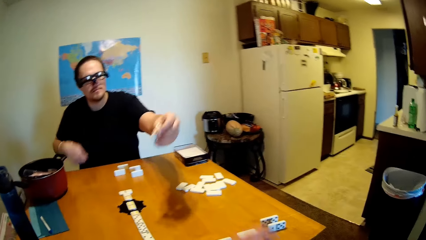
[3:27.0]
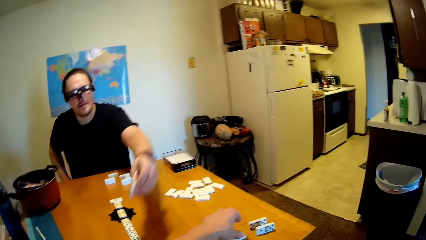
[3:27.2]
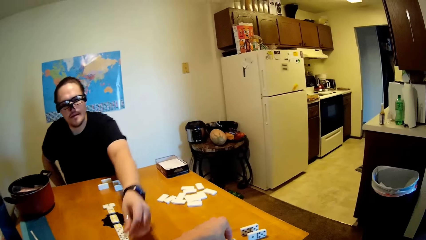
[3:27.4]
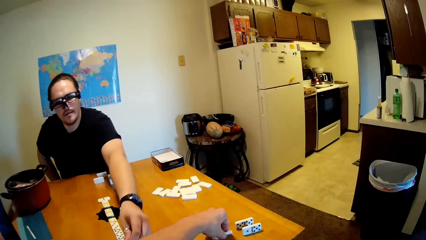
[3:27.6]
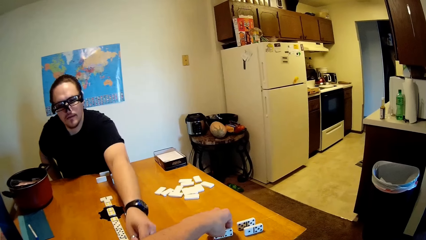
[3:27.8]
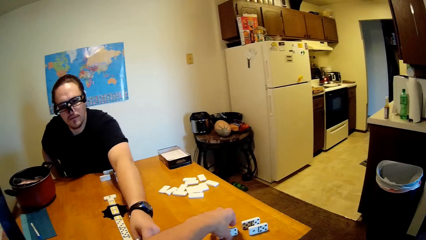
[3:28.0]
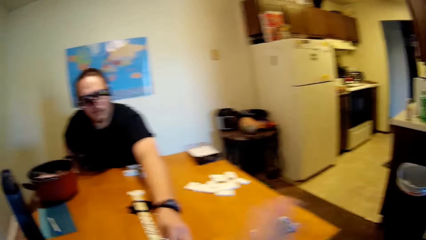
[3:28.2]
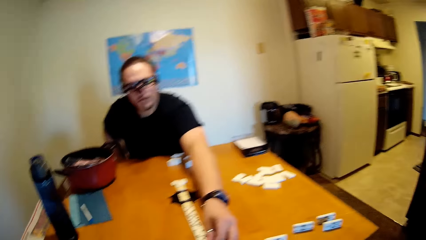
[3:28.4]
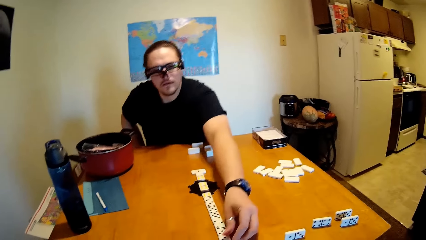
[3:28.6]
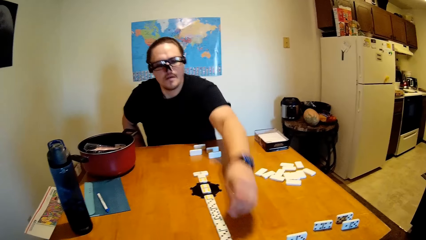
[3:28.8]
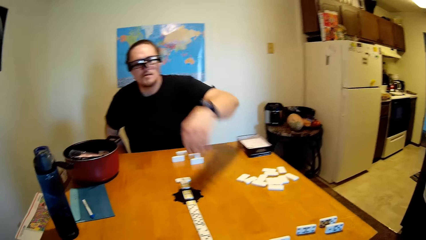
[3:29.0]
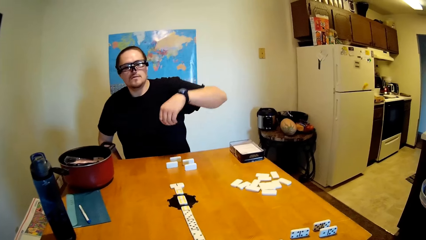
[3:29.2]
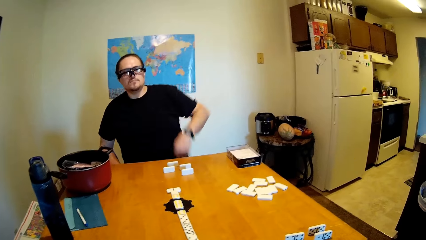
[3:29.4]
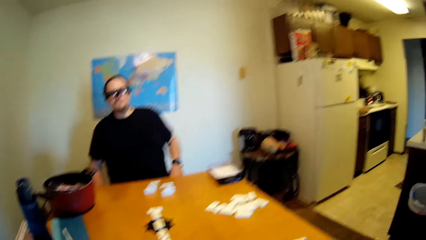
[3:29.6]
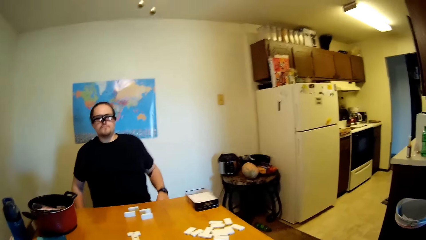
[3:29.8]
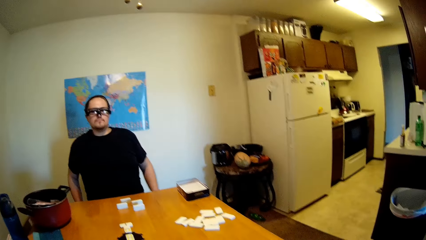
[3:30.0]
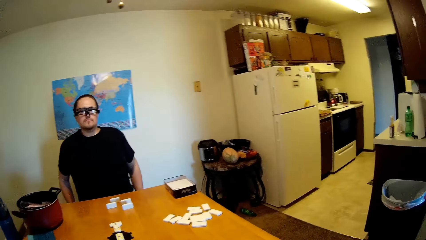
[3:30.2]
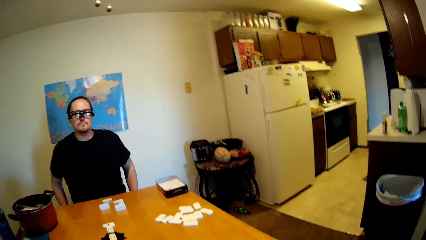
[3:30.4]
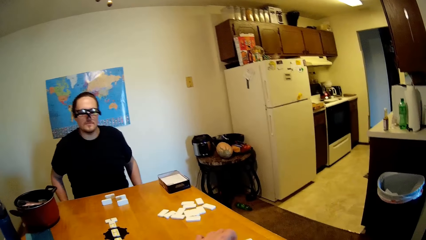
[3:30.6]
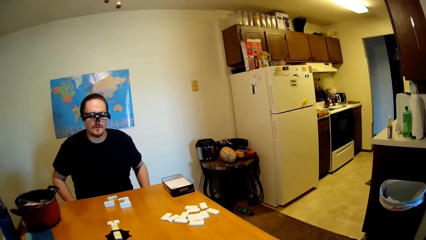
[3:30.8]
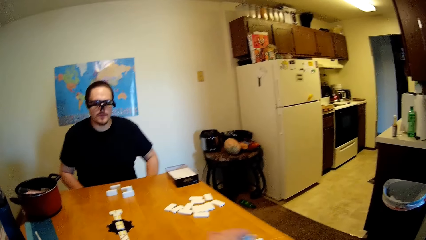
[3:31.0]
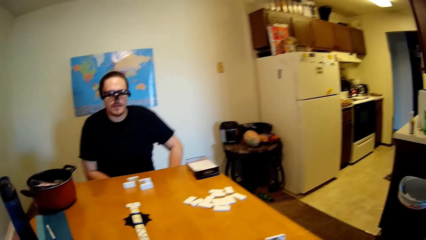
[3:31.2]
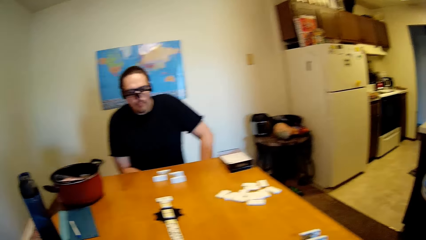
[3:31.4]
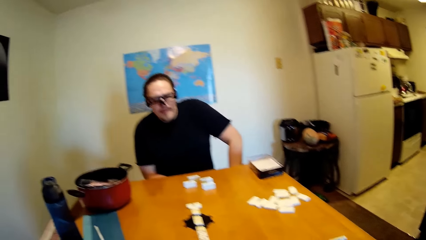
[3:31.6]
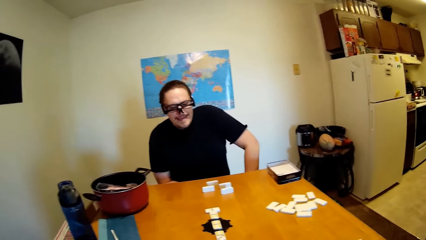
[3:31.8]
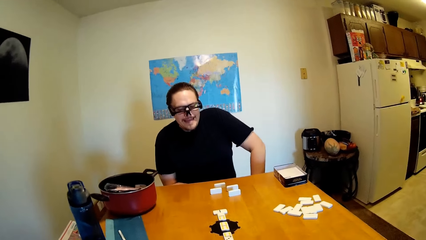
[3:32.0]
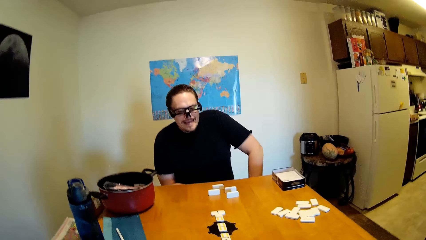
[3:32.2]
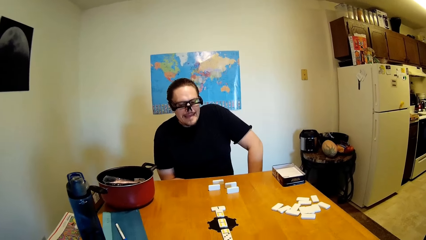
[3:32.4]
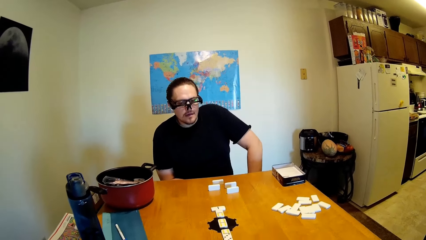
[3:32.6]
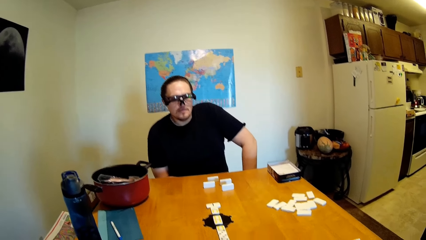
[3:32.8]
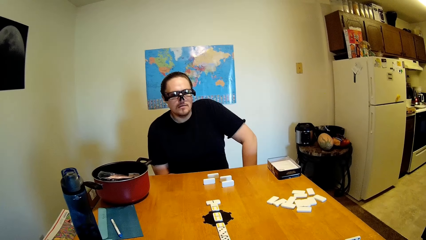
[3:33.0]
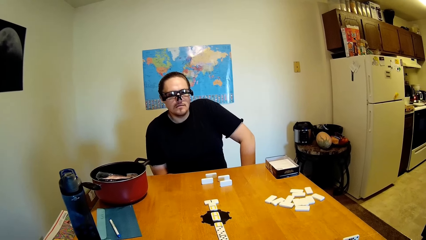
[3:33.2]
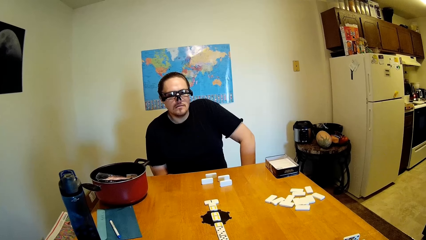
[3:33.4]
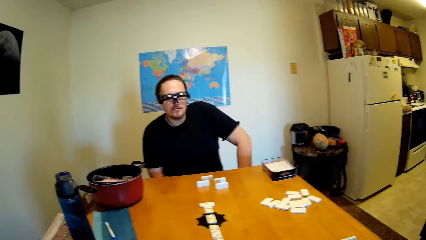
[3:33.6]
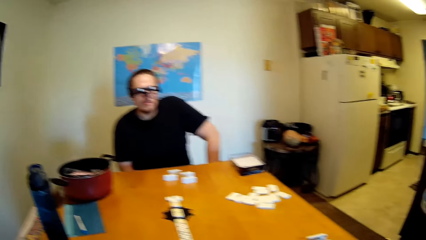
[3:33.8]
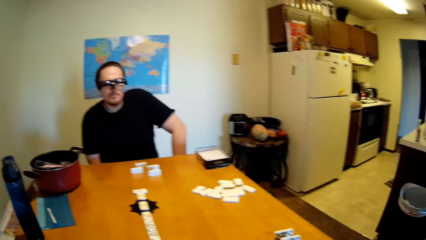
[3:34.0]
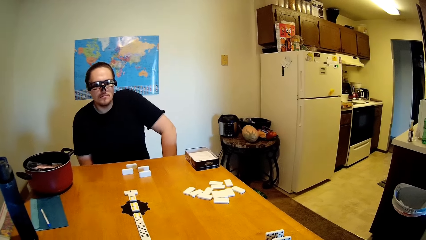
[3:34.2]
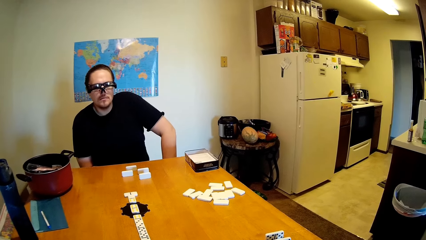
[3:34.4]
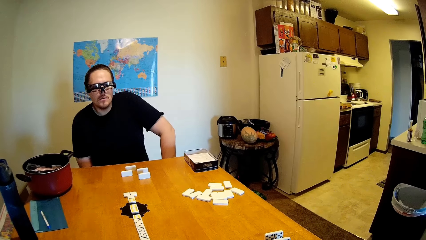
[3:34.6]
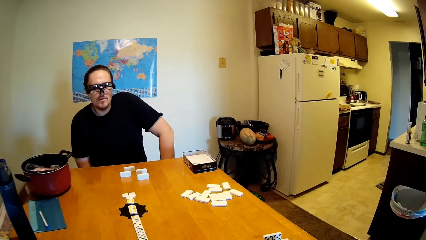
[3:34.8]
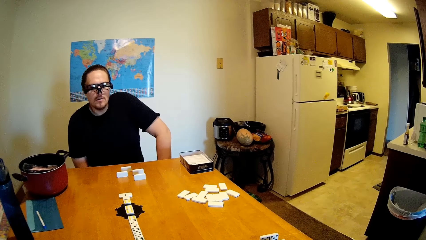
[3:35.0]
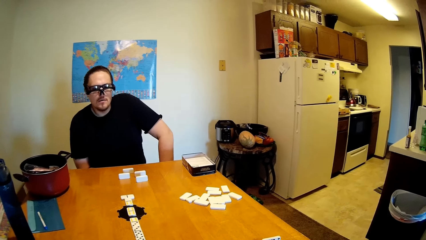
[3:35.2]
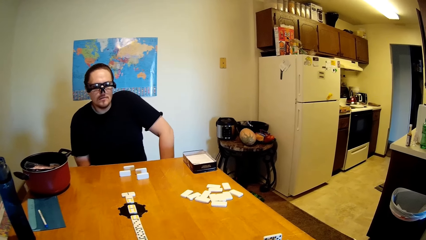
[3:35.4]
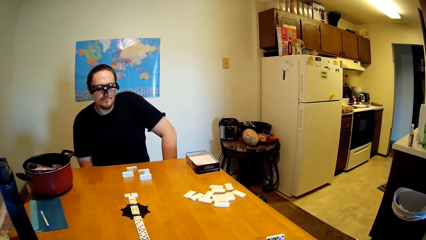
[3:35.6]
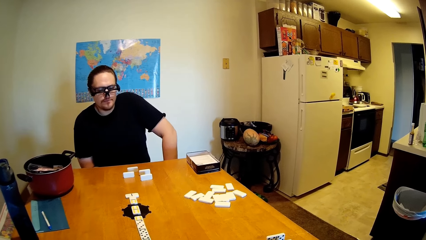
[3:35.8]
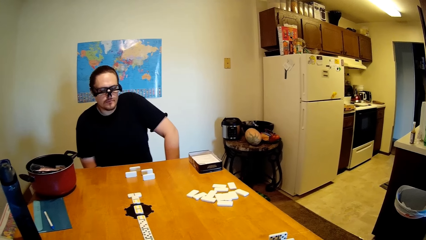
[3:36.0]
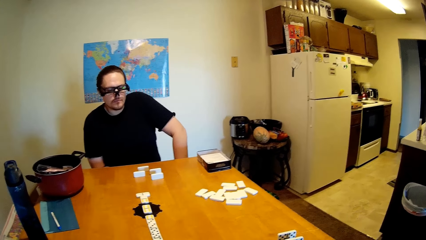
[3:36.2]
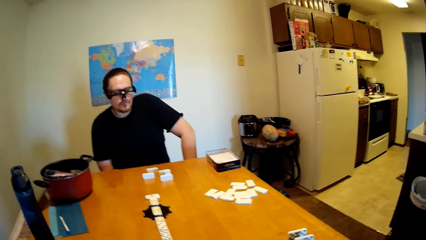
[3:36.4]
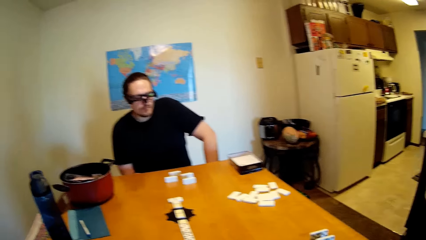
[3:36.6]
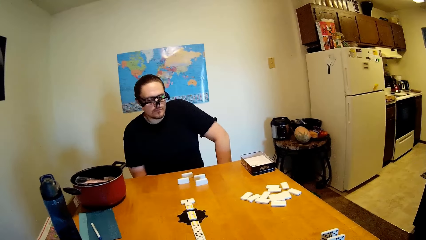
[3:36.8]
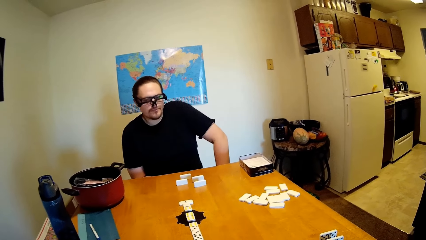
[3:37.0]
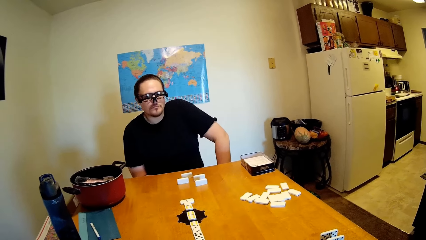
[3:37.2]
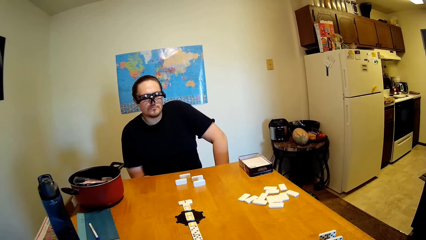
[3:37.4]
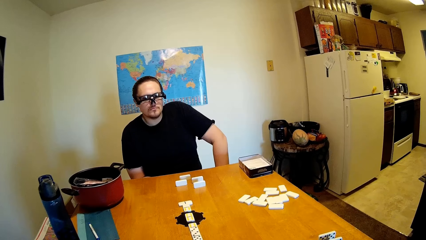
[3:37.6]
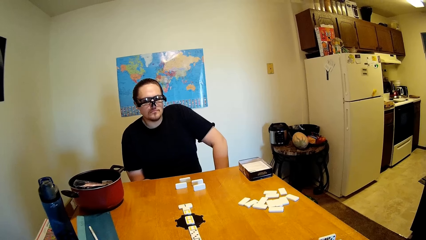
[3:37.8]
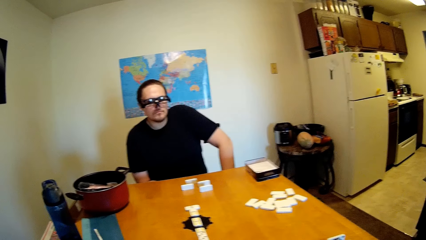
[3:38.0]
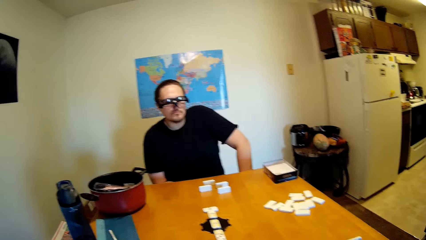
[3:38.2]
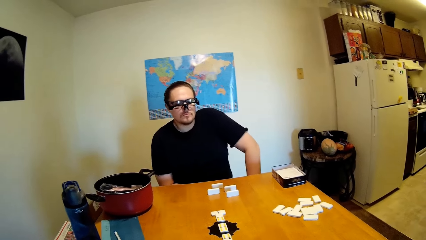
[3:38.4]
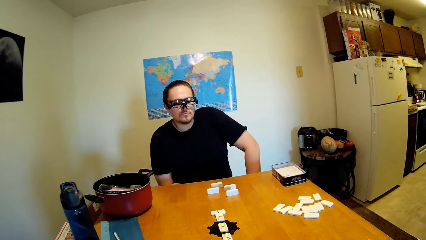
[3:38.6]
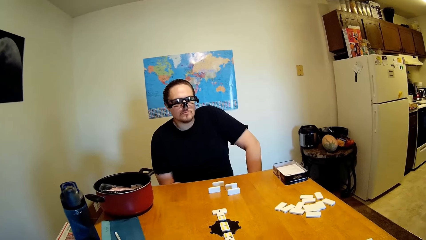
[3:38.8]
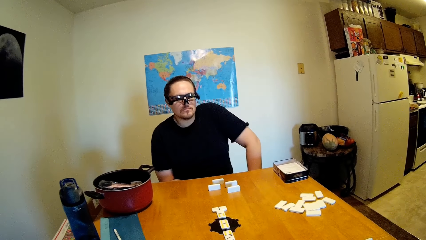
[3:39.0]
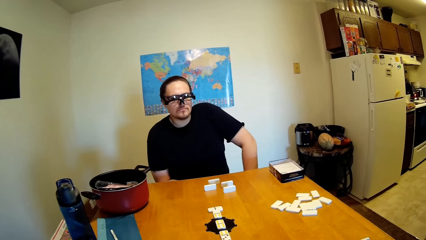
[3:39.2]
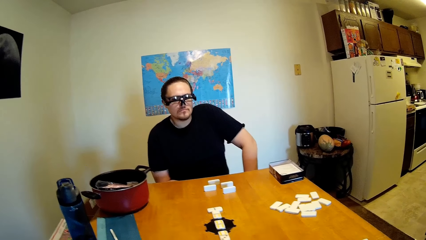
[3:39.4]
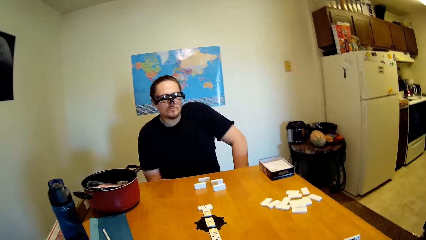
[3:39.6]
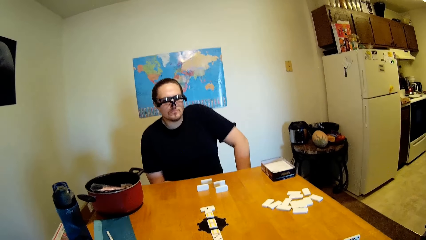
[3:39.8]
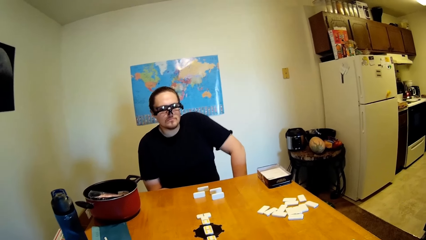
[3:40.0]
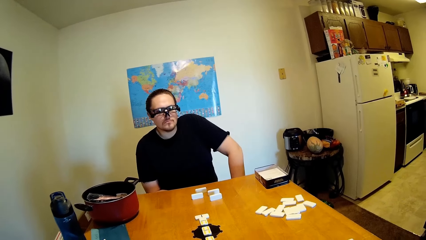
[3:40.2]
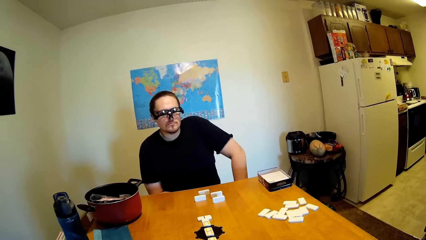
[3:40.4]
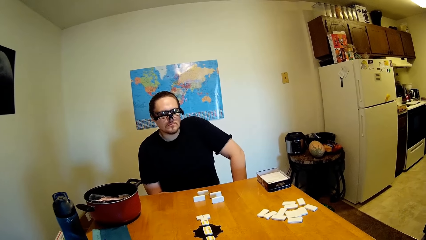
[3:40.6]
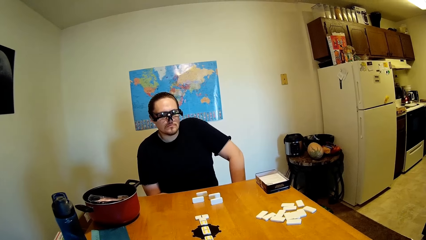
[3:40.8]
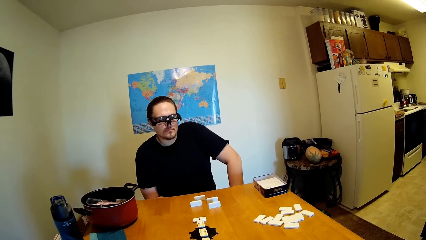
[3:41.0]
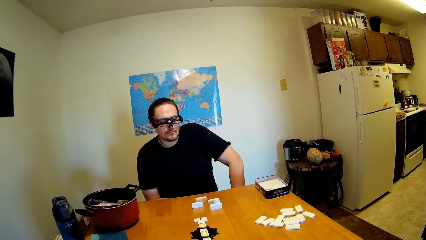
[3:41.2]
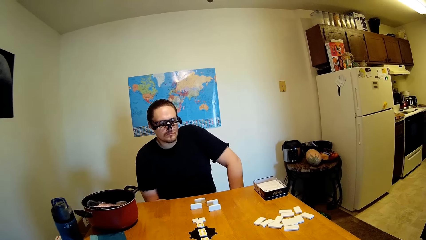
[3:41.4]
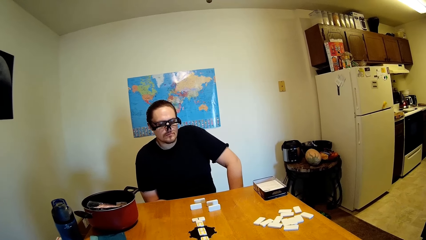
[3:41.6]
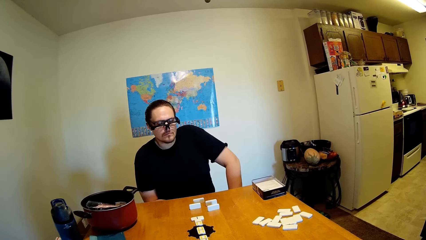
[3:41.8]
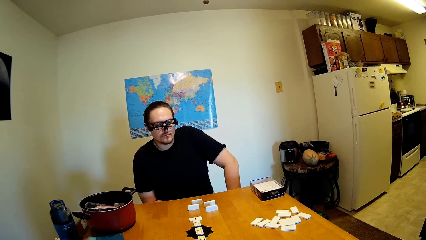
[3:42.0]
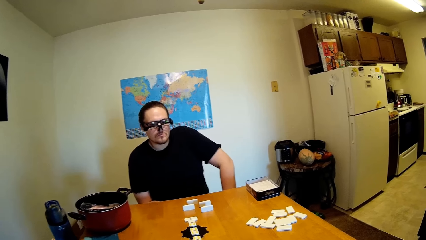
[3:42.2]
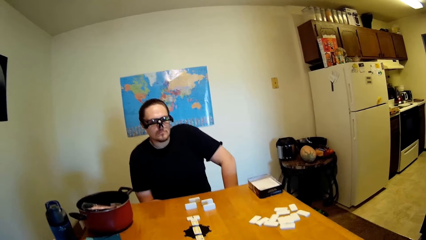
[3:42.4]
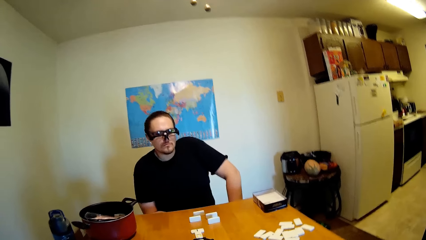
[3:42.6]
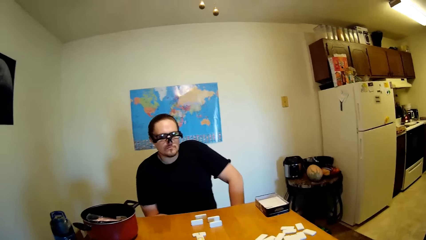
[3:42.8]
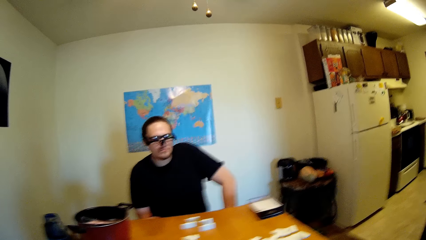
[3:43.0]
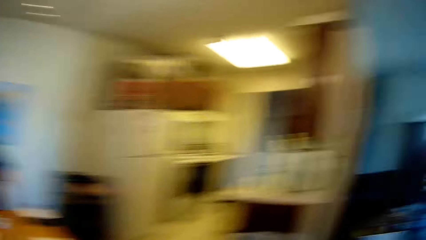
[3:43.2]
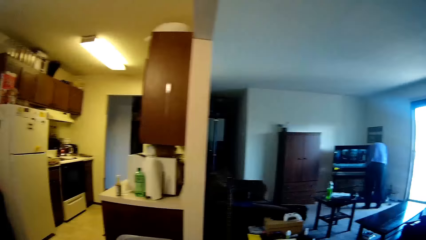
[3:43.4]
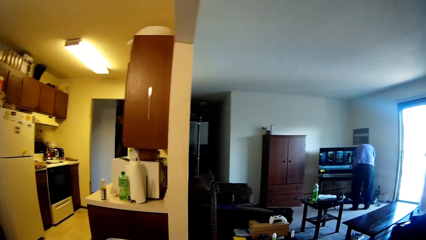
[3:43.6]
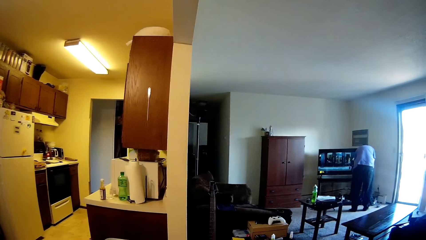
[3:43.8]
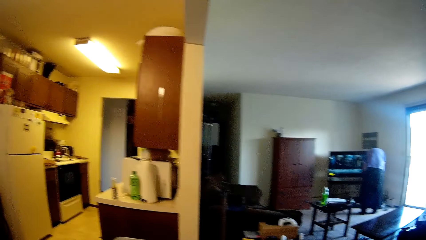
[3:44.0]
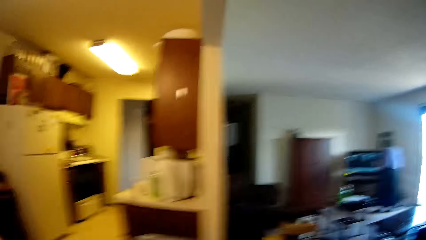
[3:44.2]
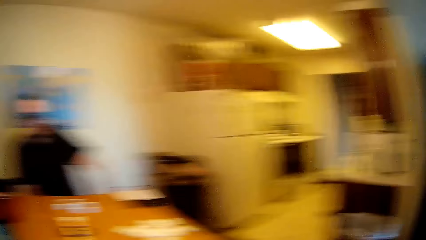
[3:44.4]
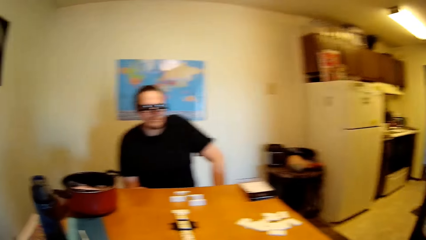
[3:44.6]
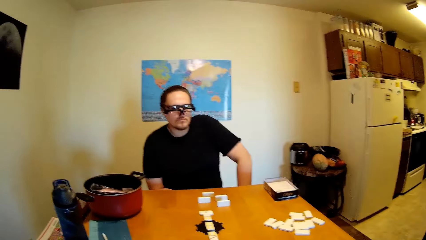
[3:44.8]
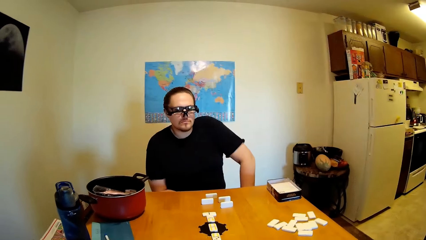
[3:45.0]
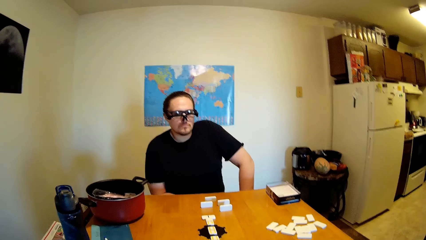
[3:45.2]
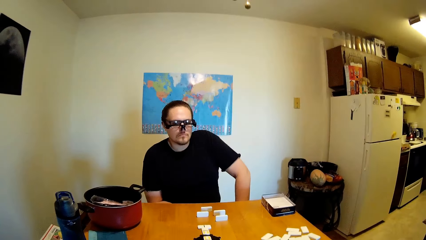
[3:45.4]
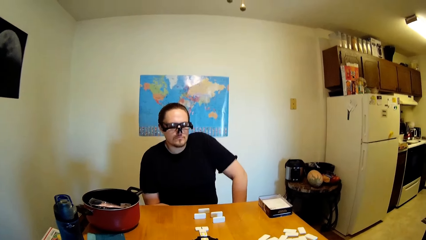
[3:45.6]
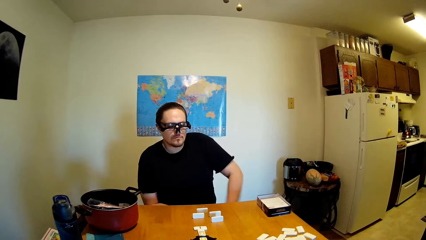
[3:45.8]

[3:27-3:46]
The camera wearer and a person move the dominoes on the table. The camera wearer and the person stare at the dominoes on the table. The camera wearer looks around the house. A man bends.
